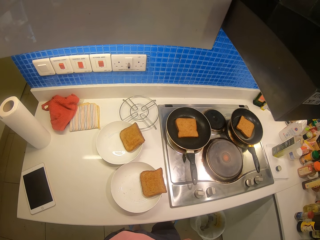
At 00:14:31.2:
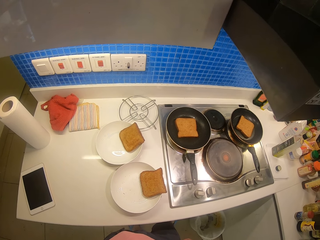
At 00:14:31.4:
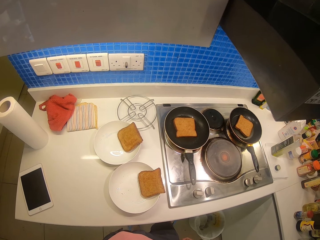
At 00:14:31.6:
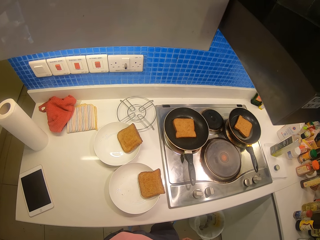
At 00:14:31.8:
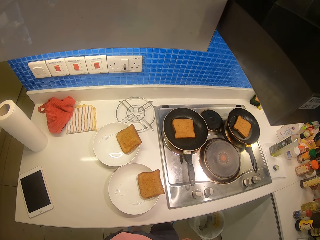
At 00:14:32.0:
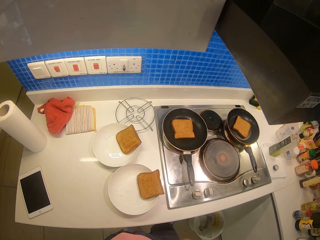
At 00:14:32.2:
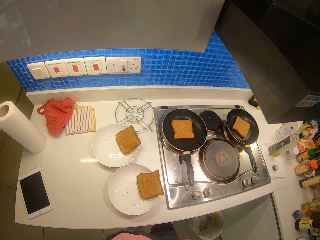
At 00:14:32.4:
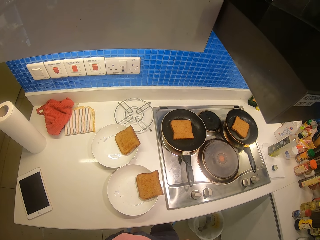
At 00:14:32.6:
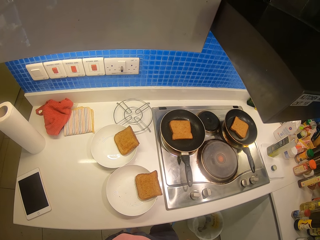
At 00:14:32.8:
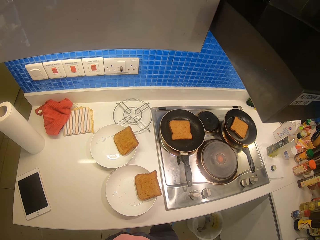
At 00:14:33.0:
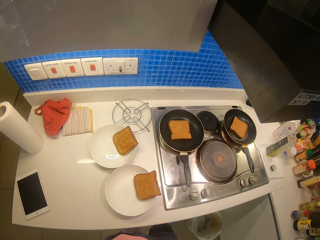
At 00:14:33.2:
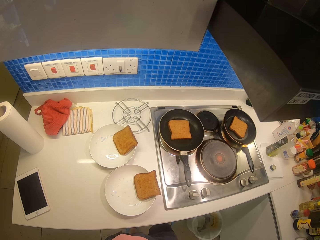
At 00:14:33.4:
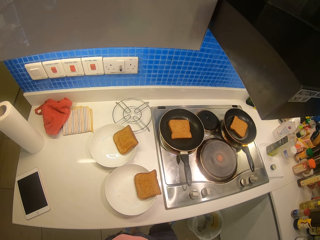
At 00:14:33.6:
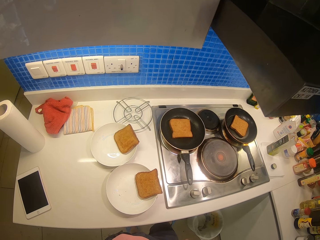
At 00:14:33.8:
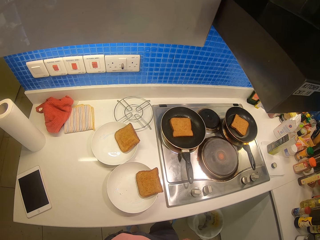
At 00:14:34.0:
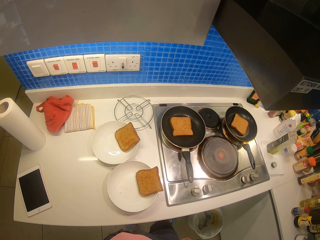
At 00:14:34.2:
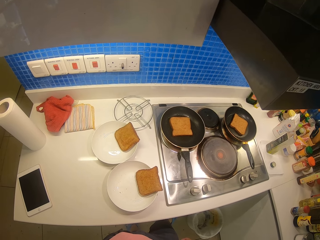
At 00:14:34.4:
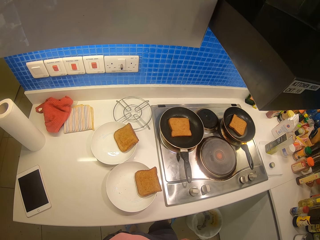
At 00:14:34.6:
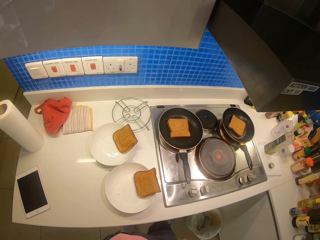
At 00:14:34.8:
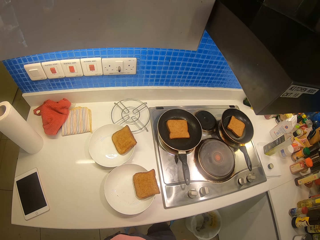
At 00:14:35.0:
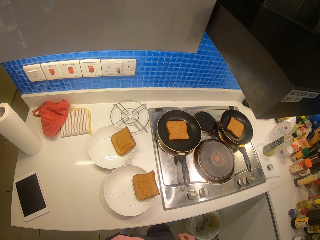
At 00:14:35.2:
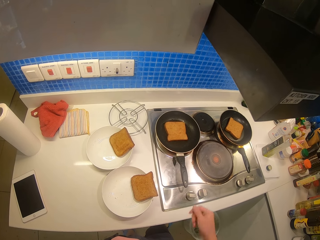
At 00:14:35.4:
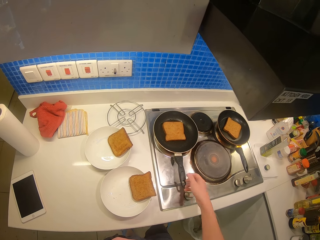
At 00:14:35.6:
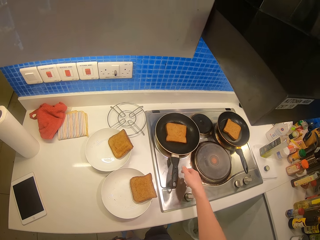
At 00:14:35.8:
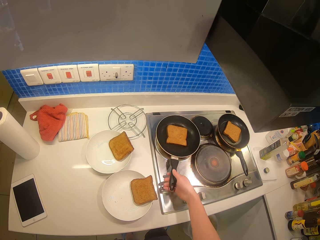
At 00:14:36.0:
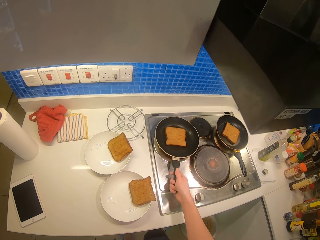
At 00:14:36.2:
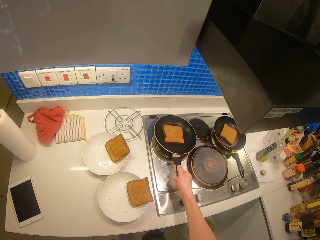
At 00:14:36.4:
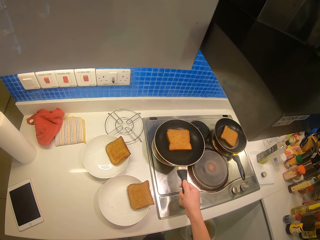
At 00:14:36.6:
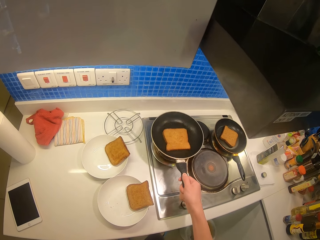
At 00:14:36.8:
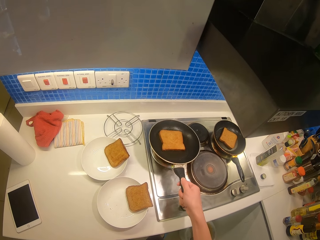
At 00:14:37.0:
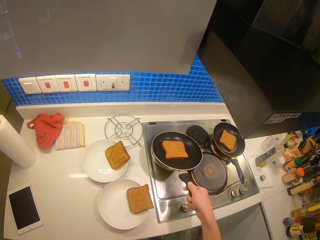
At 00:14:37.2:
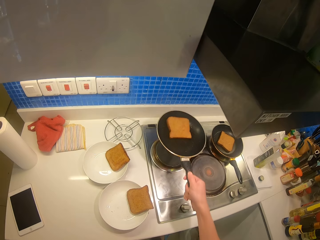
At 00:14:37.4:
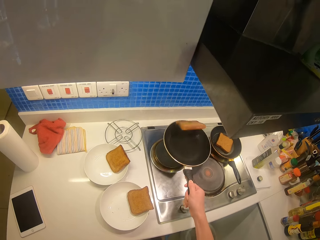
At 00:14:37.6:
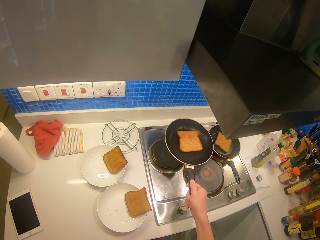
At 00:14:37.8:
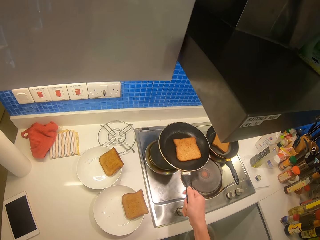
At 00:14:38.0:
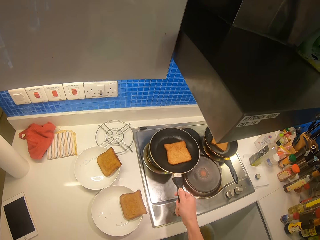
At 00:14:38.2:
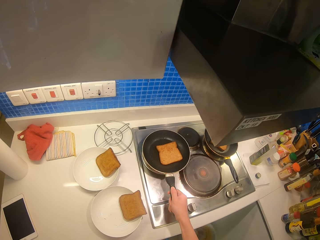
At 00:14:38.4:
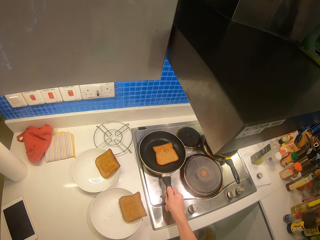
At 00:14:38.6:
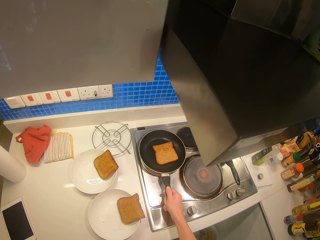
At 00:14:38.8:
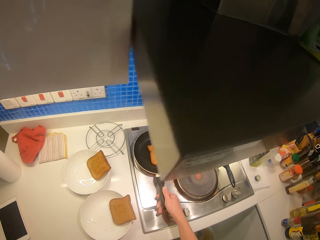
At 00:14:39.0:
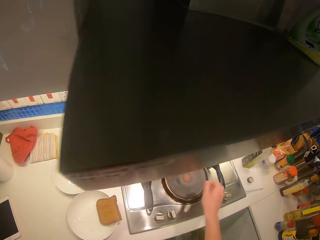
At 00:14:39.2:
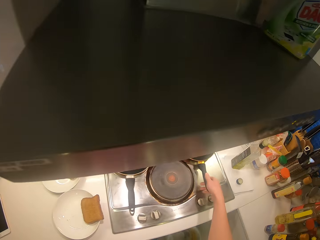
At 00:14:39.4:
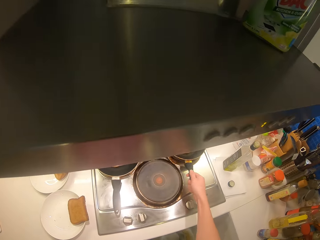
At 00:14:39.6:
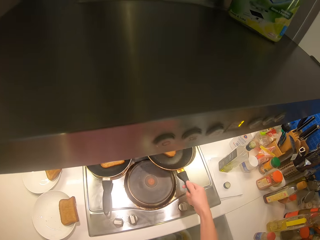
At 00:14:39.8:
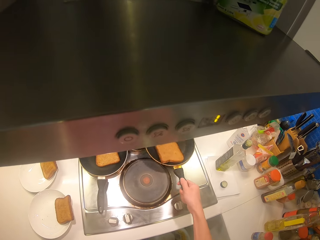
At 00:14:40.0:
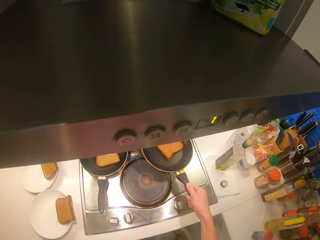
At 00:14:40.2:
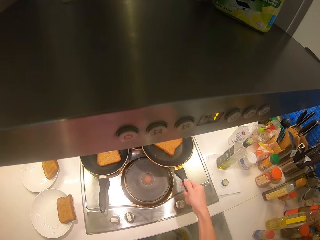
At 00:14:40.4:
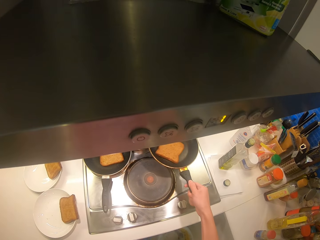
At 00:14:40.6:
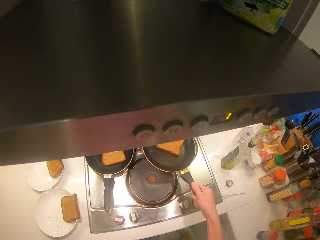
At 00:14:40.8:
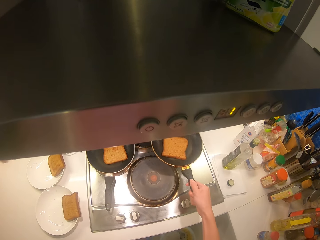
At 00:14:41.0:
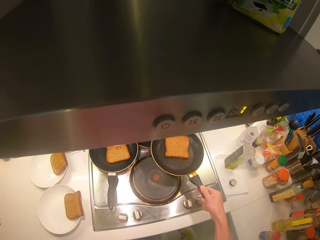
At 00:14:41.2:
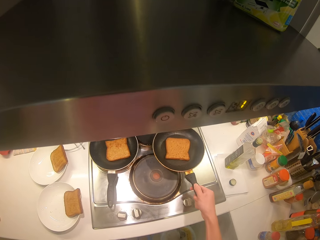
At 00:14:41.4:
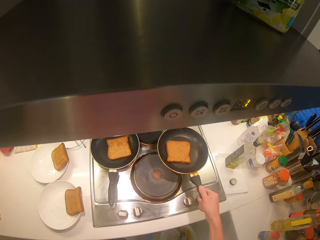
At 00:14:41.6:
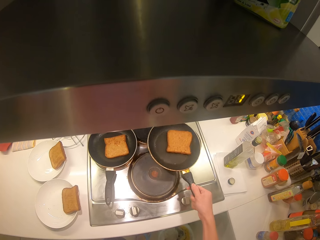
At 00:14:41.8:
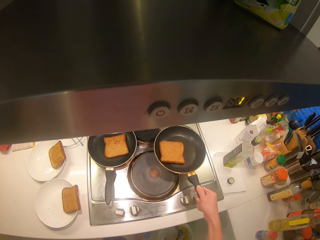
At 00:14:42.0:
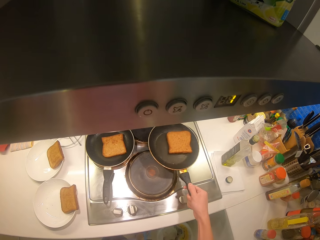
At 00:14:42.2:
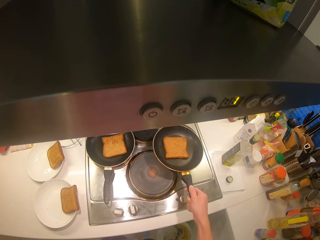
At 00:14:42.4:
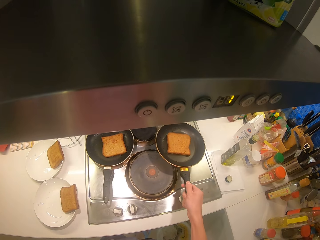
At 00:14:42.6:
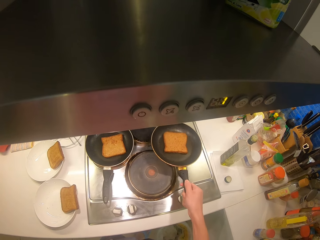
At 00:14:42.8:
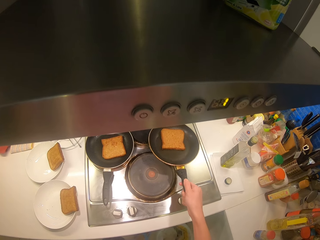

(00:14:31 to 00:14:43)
The camera wearer walks and stands in the kitchen. They hold the first pan with the hand. They fry the bread in the first pan. They flip the slice of bread on the pan. They fry the bread in the second pan. They shake the pan.

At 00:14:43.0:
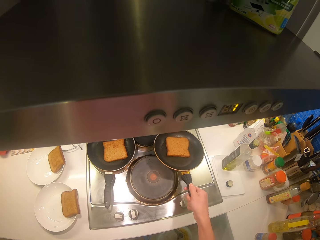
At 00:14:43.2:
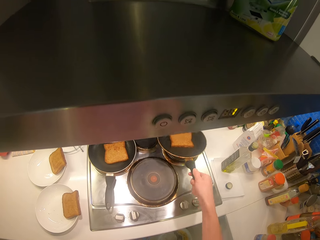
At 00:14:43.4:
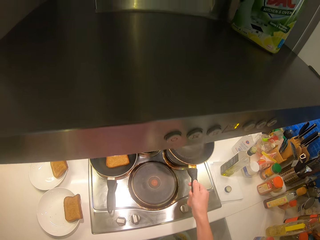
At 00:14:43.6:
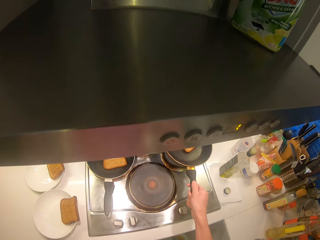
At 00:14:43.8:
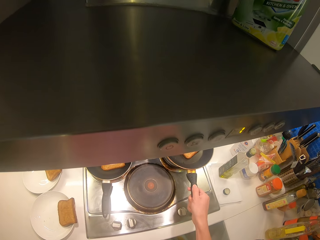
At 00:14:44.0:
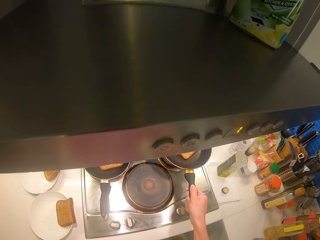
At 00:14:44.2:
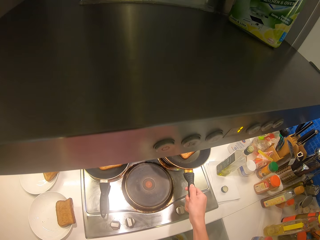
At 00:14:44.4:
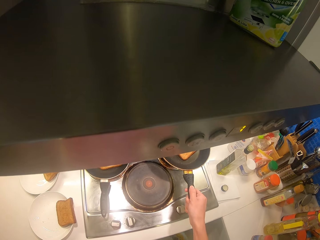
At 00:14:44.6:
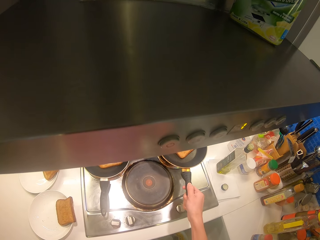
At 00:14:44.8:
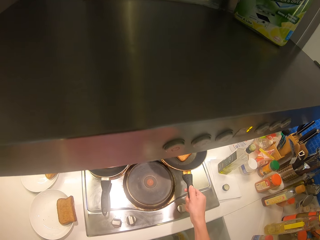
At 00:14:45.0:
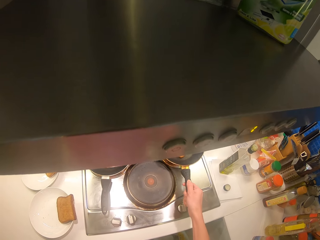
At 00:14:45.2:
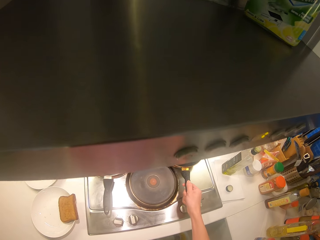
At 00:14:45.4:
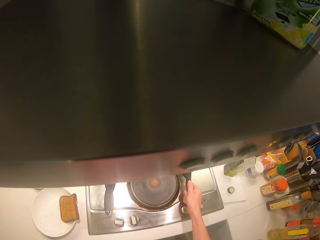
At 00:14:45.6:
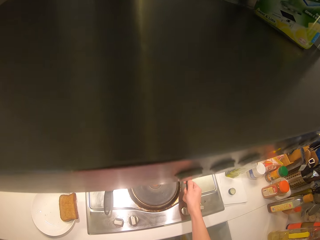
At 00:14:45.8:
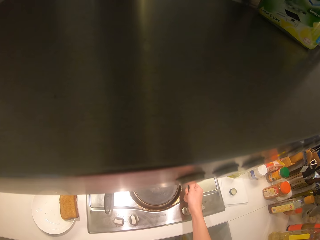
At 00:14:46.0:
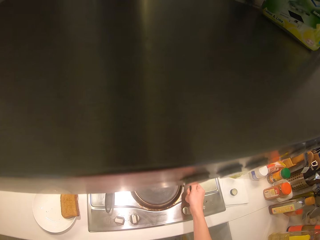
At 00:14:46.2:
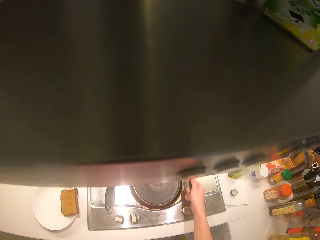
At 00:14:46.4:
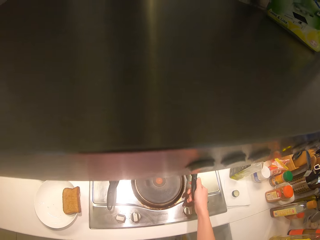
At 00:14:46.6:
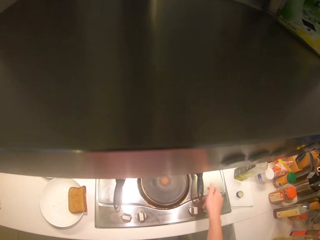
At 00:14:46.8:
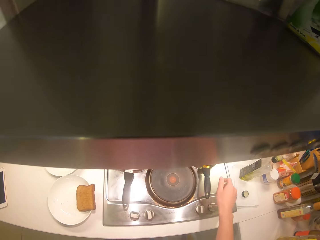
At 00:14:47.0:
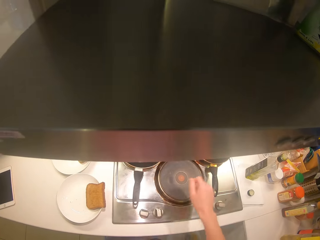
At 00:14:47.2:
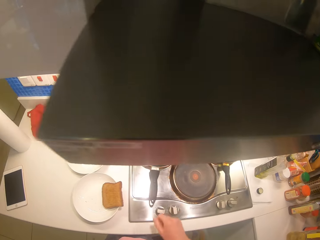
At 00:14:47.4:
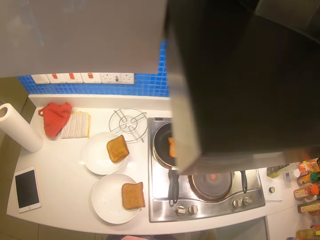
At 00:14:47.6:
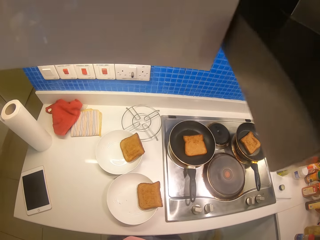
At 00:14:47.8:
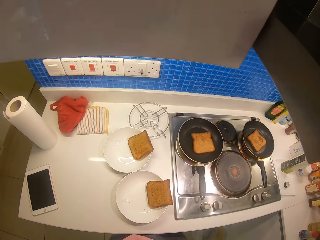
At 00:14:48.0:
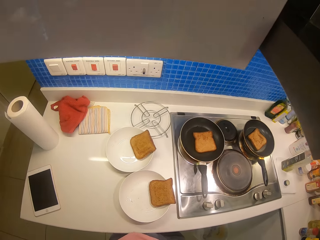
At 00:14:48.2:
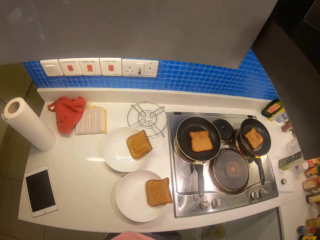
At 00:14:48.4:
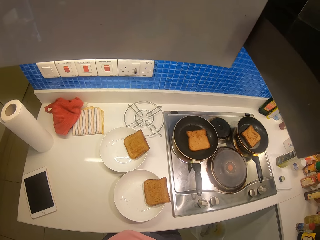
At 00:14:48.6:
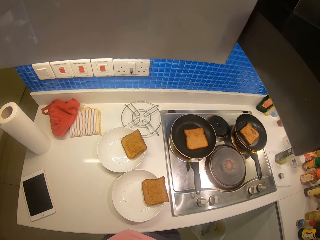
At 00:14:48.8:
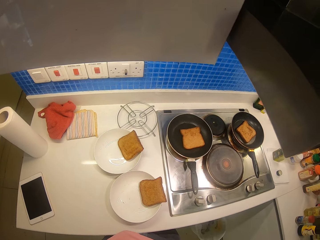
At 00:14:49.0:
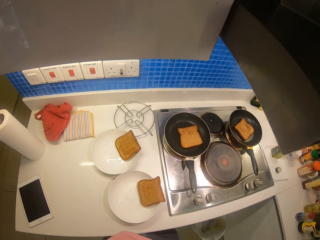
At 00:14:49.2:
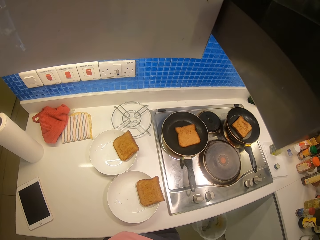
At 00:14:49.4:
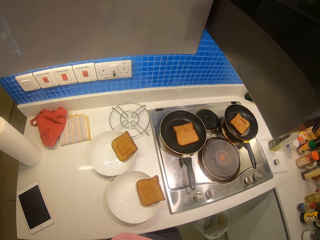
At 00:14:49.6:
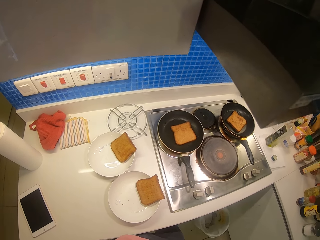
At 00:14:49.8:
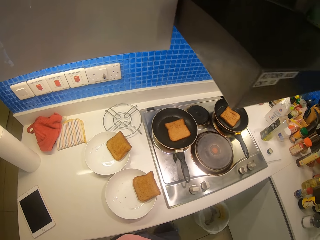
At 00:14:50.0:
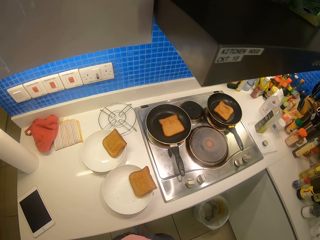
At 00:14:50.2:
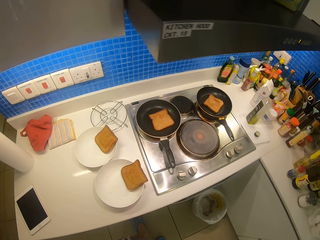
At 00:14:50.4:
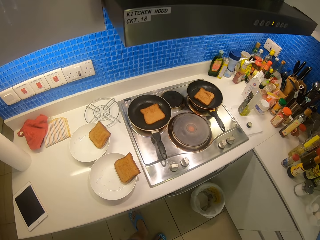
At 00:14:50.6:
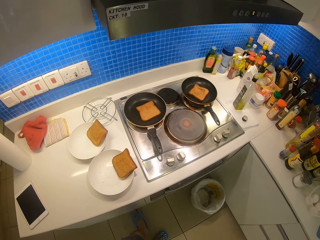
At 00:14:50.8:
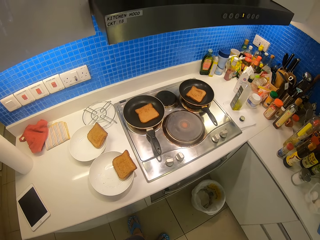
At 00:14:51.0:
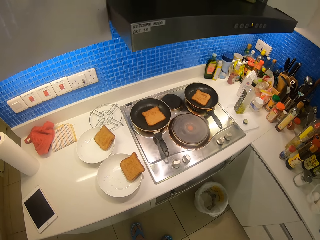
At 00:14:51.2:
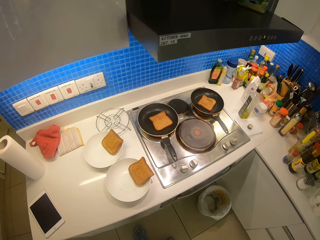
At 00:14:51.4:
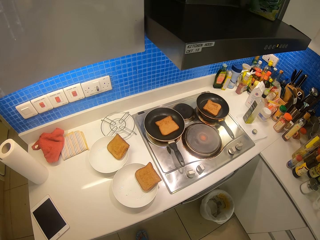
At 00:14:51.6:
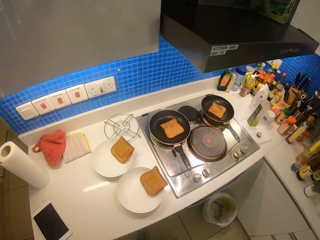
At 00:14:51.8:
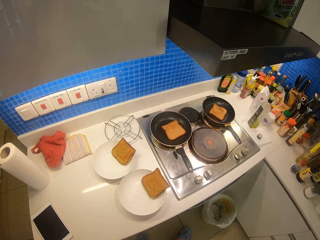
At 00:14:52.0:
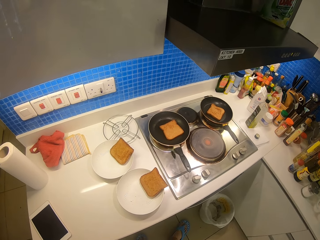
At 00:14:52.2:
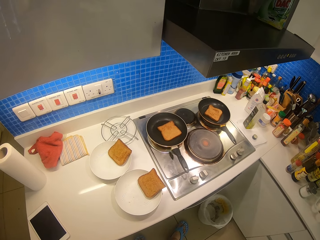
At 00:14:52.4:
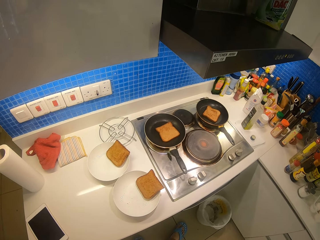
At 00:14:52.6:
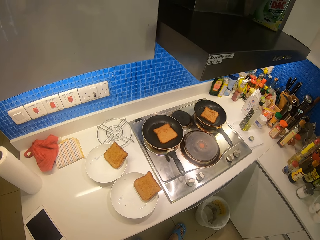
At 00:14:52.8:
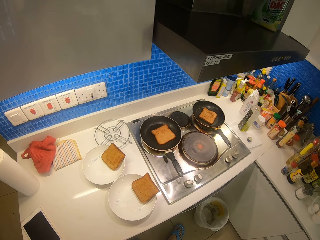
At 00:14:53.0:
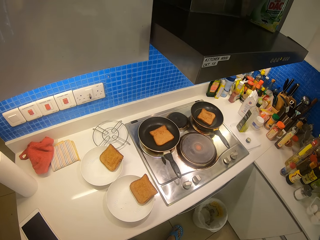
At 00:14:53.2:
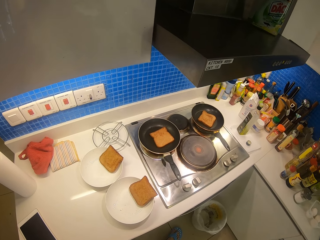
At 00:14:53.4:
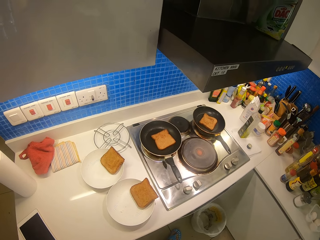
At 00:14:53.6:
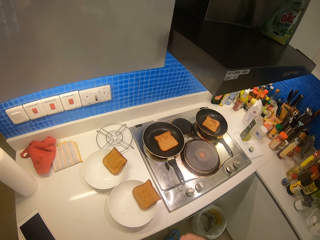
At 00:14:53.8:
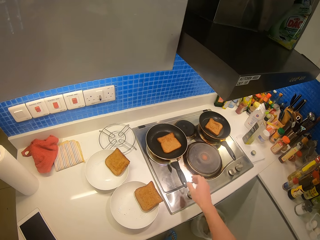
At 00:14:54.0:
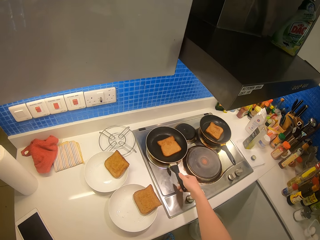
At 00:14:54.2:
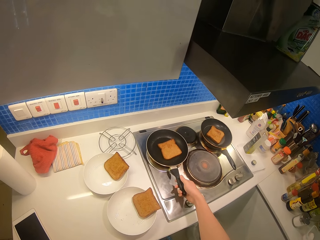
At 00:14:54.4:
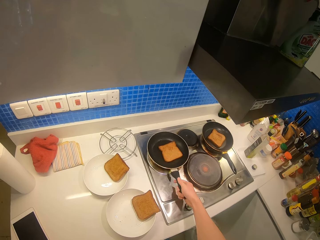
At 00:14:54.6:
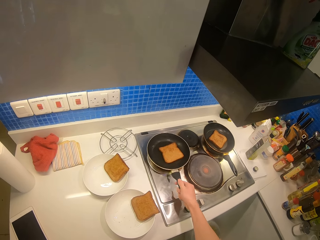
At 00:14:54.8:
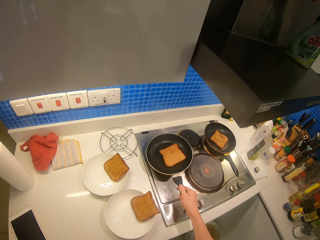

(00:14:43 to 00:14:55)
The camera wearer flips the slice of bread on the pan. They place the pan on the cooker. They walk in the kitchen.
